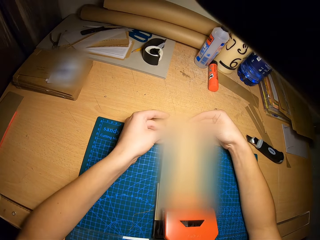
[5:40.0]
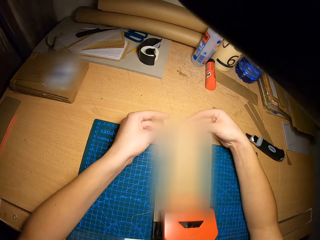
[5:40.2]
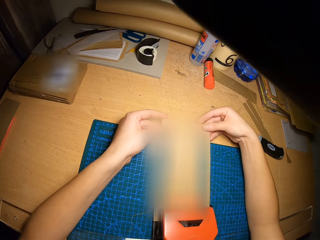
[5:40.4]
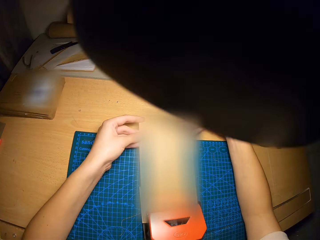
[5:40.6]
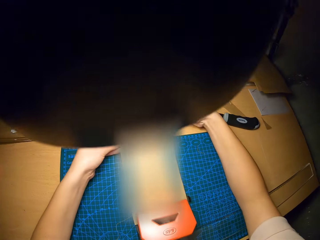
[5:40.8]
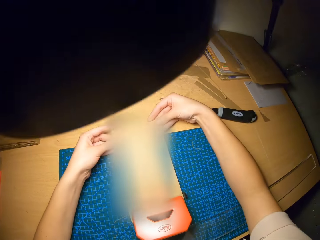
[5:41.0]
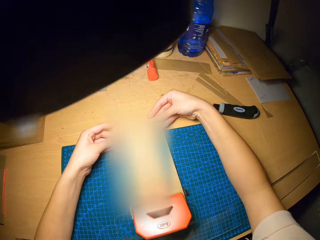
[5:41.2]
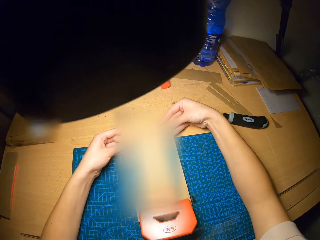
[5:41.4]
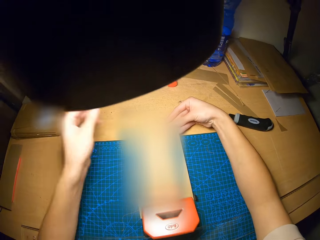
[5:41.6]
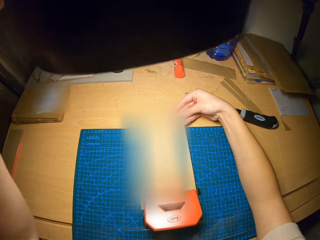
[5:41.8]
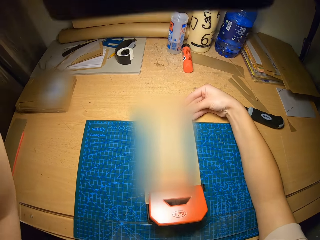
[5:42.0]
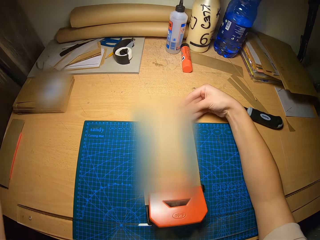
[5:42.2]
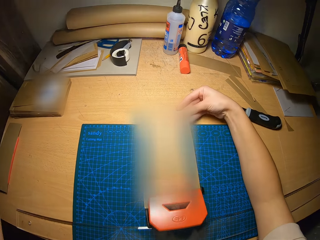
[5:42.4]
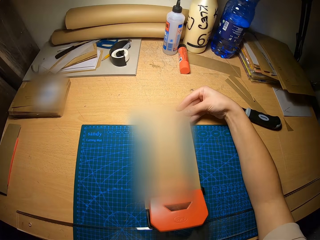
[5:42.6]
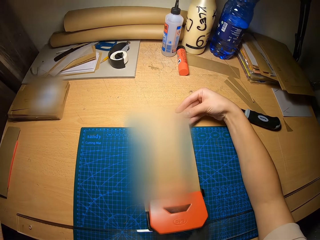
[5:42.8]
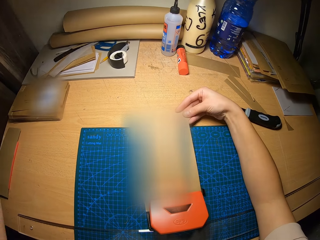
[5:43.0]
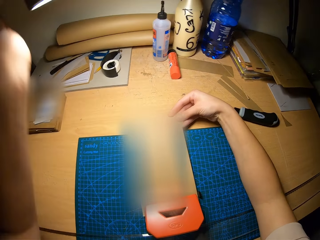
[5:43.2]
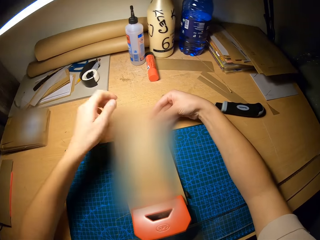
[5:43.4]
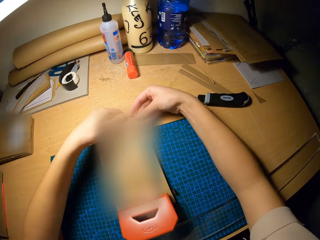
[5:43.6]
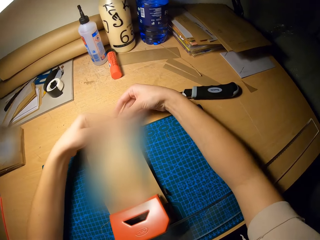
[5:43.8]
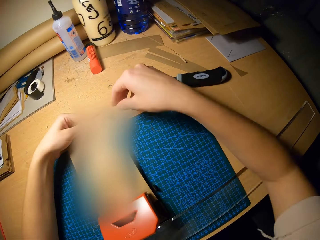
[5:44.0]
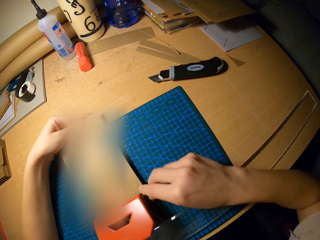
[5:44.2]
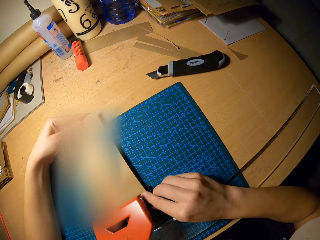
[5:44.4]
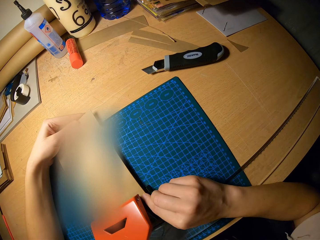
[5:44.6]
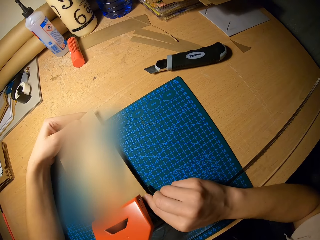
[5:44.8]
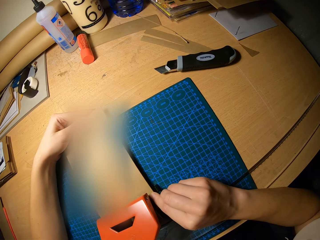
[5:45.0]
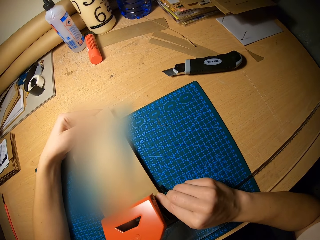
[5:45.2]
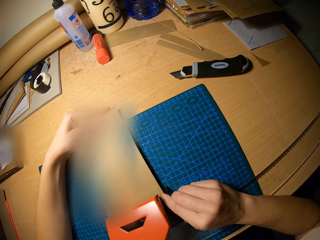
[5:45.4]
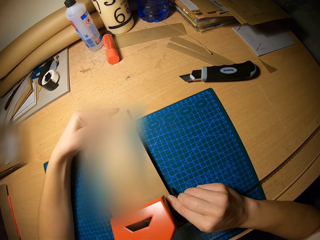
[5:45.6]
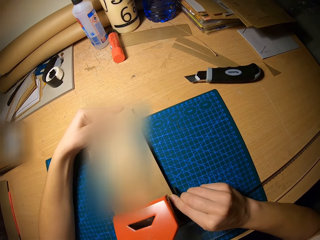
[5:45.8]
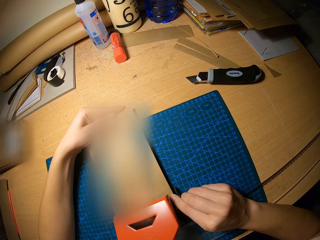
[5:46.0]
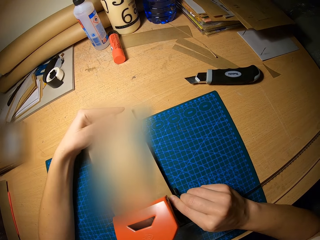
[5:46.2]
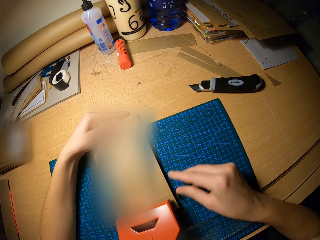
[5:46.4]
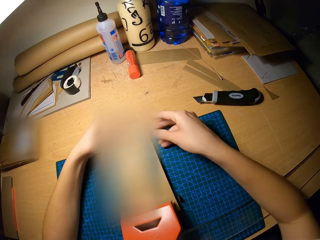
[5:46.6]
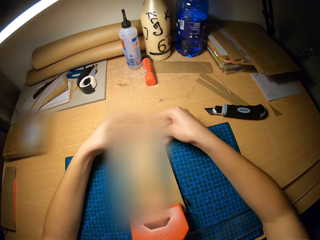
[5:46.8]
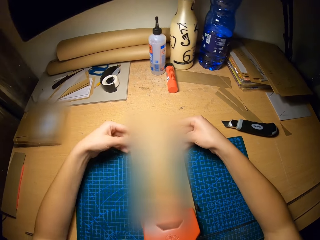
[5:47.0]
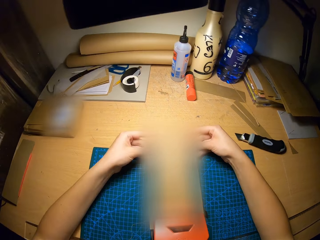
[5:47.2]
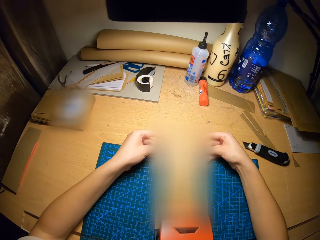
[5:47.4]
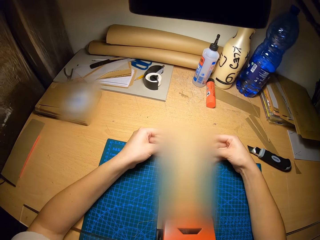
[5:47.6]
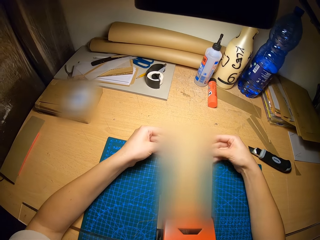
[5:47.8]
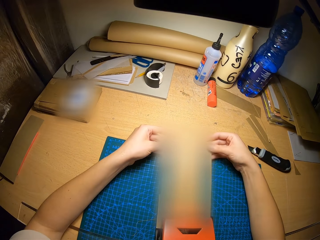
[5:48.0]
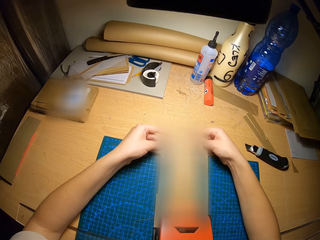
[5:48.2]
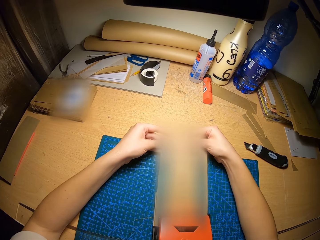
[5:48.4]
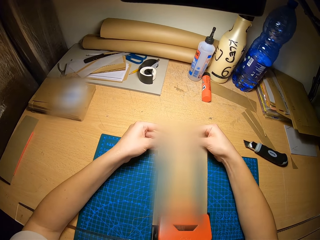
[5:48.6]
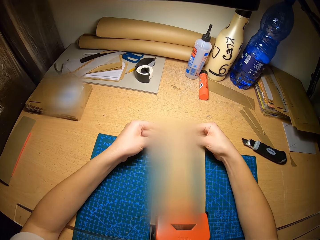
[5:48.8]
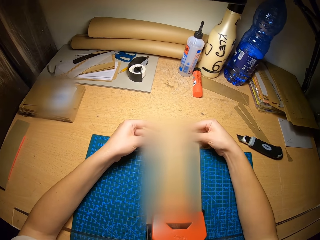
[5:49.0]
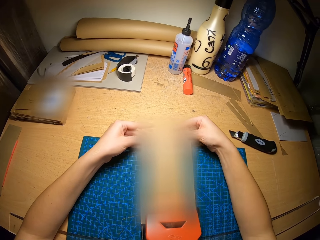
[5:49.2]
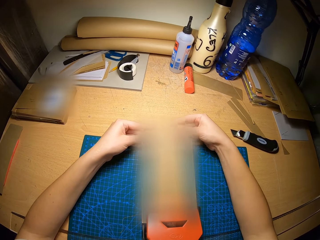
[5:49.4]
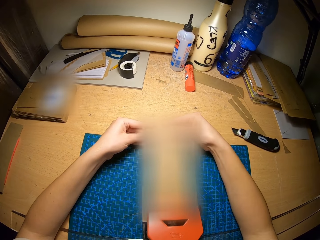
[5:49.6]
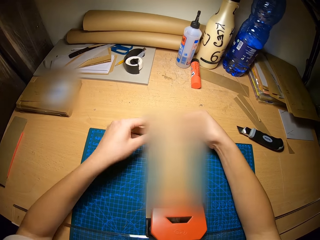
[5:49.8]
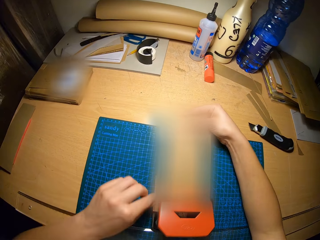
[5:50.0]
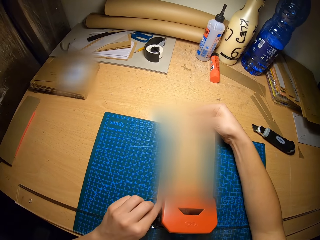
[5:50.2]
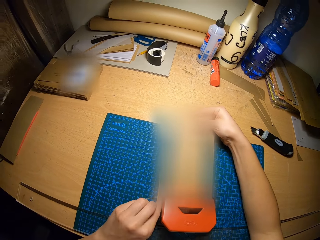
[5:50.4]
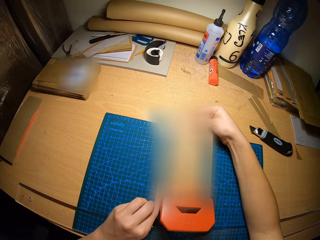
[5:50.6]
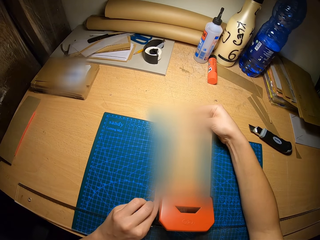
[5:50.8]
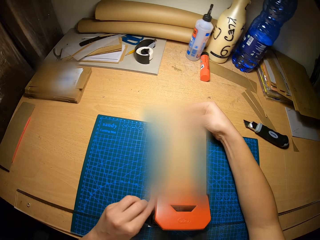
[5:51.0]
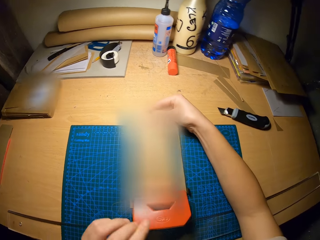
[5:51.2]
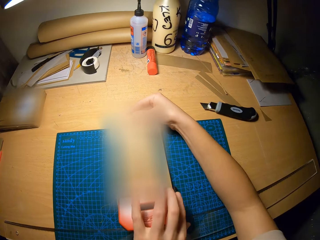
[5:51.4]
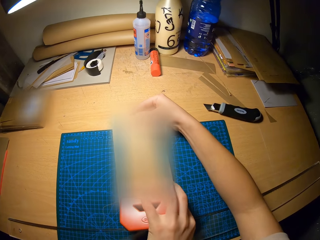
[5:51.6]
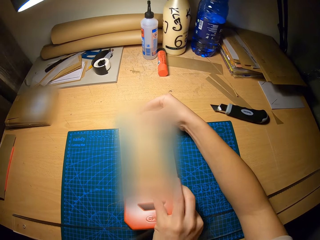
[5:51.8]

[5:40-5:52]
The camera wearer moves his left hand. He holds the craft papers with both hands. He adjusts the papers in the perforator with his hands.

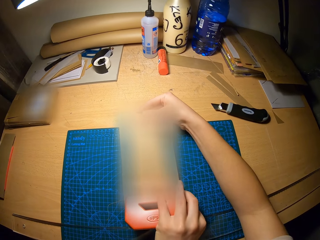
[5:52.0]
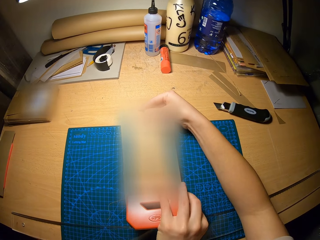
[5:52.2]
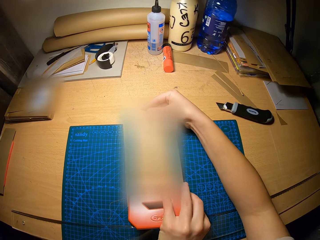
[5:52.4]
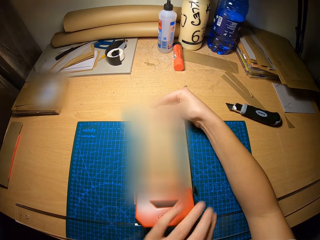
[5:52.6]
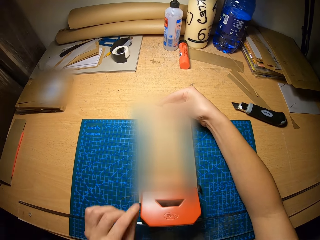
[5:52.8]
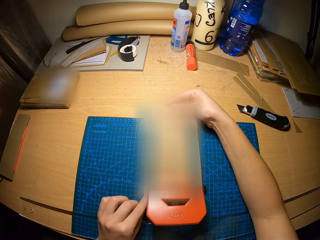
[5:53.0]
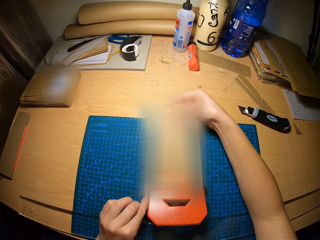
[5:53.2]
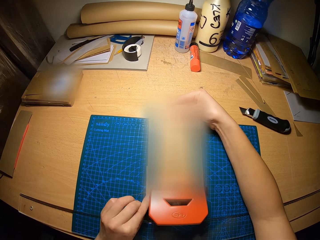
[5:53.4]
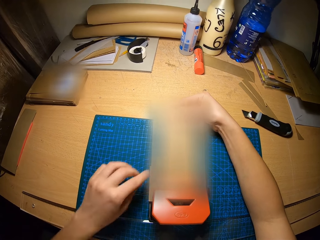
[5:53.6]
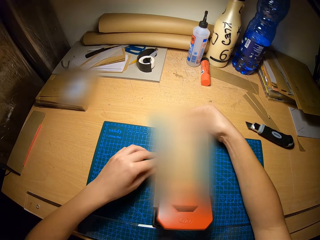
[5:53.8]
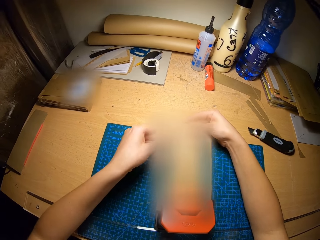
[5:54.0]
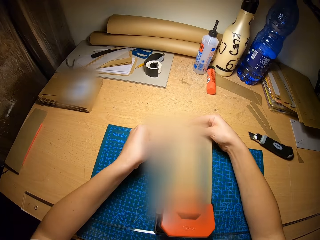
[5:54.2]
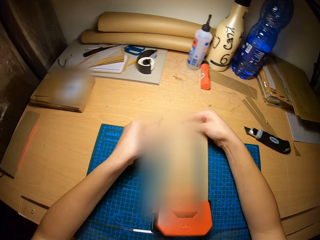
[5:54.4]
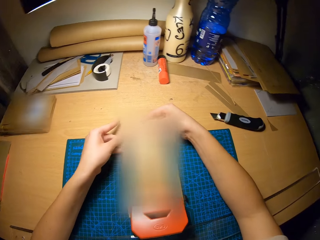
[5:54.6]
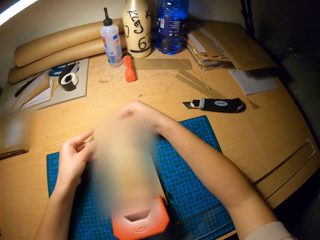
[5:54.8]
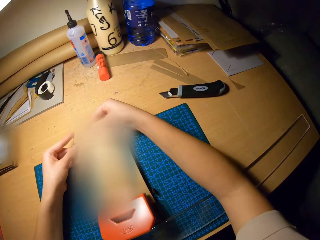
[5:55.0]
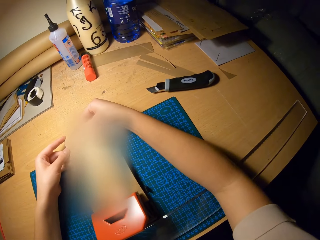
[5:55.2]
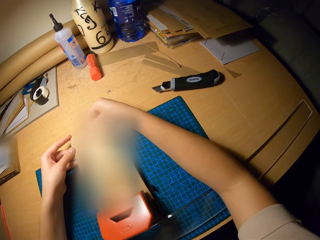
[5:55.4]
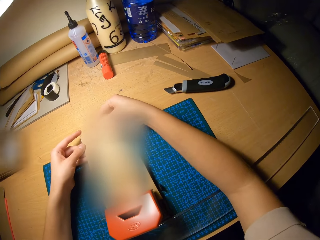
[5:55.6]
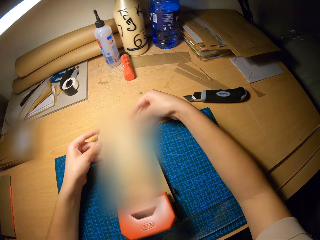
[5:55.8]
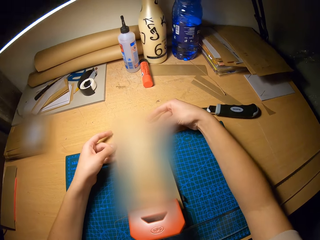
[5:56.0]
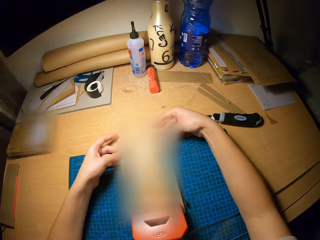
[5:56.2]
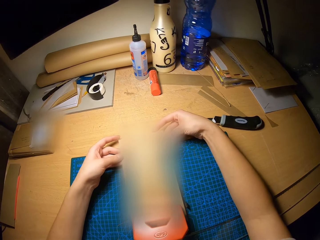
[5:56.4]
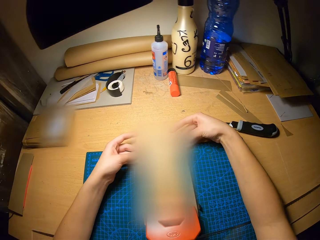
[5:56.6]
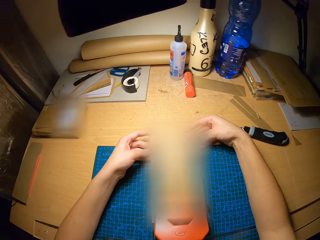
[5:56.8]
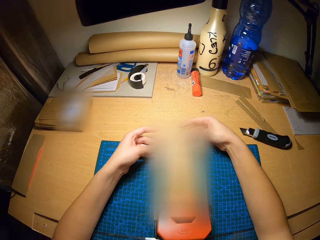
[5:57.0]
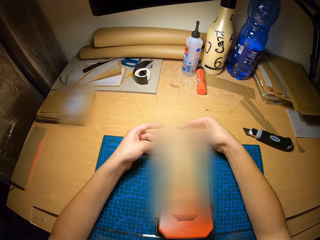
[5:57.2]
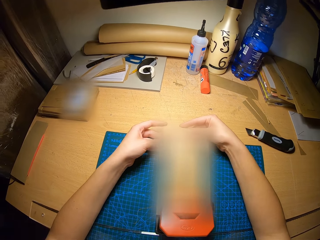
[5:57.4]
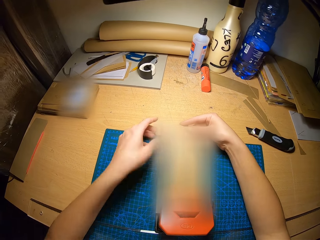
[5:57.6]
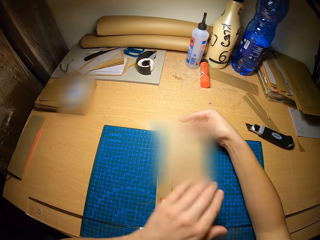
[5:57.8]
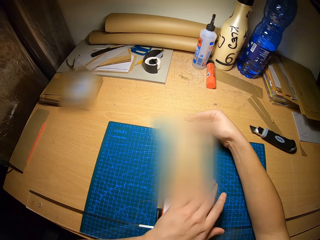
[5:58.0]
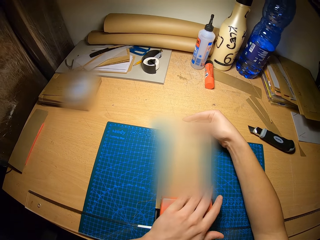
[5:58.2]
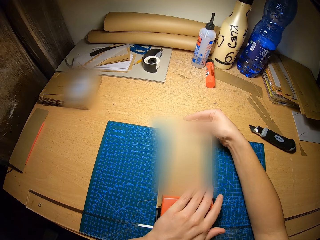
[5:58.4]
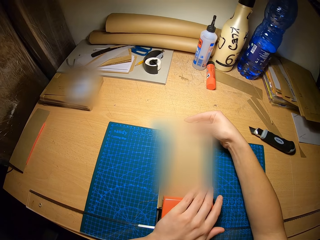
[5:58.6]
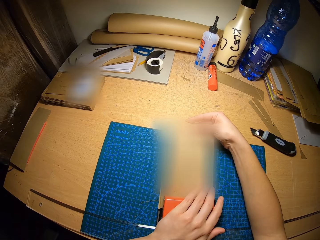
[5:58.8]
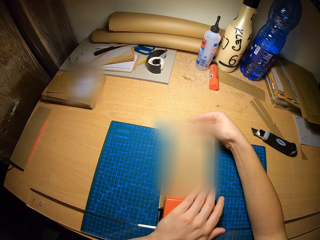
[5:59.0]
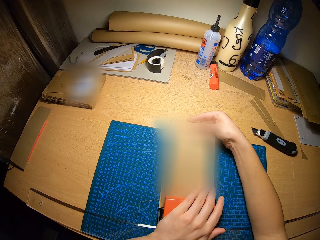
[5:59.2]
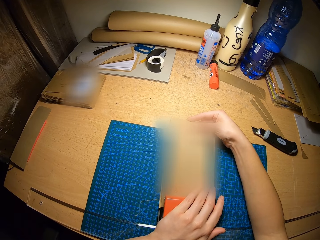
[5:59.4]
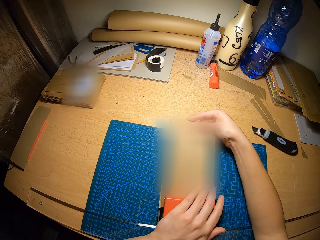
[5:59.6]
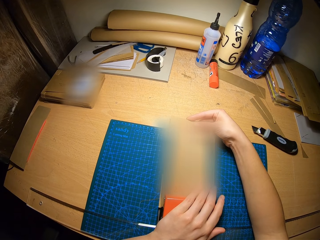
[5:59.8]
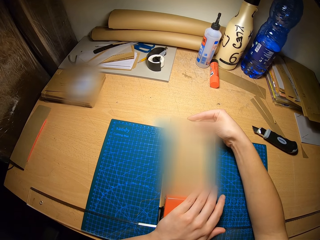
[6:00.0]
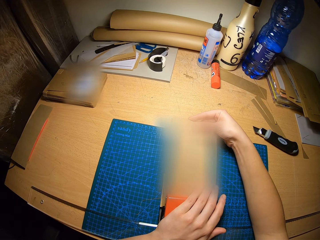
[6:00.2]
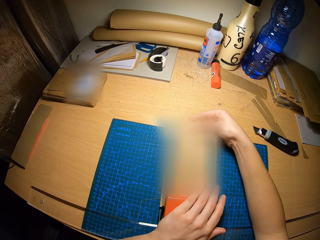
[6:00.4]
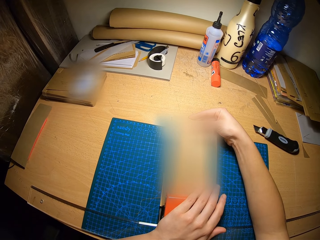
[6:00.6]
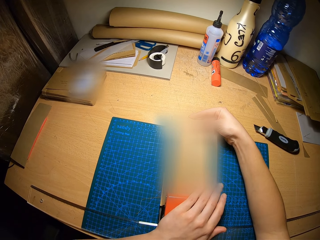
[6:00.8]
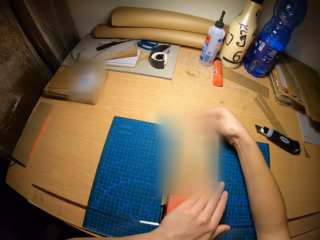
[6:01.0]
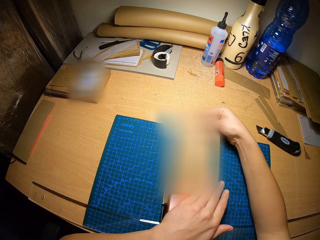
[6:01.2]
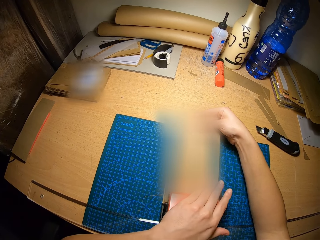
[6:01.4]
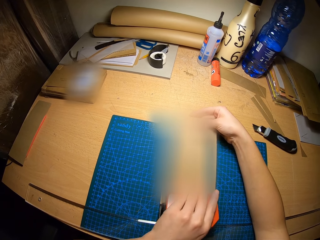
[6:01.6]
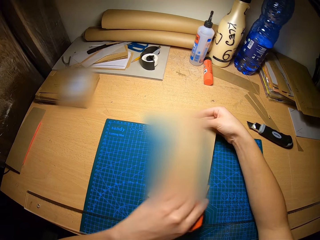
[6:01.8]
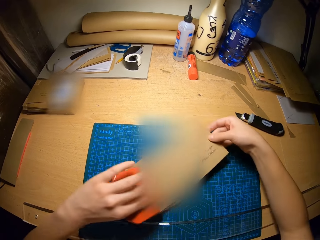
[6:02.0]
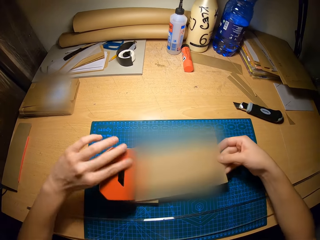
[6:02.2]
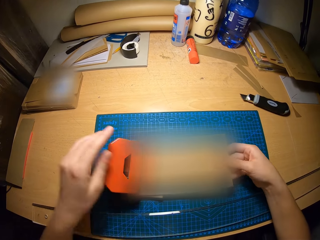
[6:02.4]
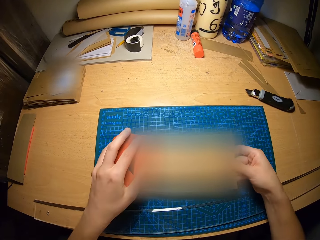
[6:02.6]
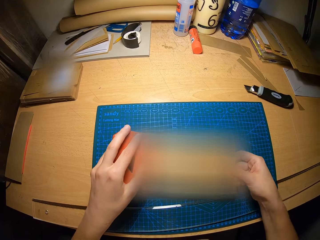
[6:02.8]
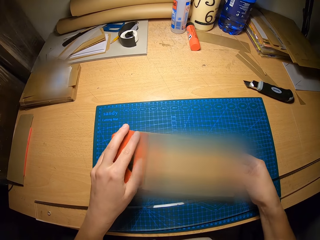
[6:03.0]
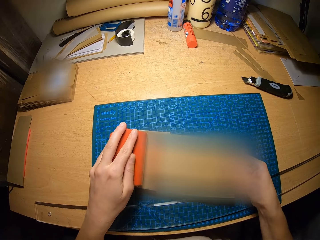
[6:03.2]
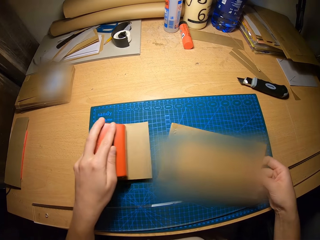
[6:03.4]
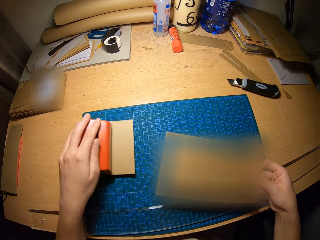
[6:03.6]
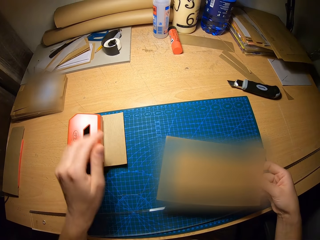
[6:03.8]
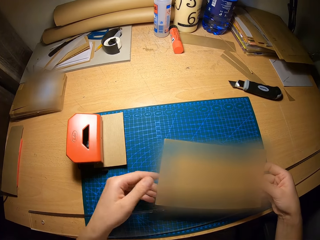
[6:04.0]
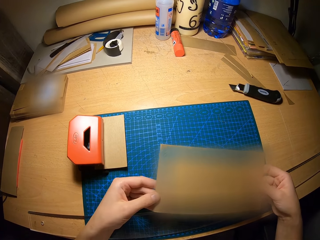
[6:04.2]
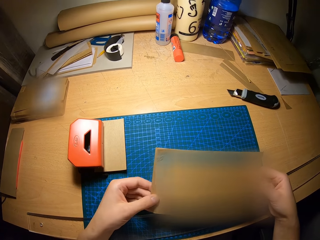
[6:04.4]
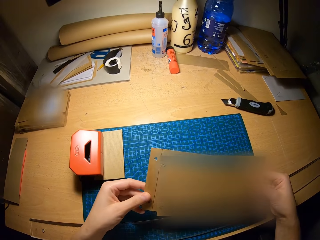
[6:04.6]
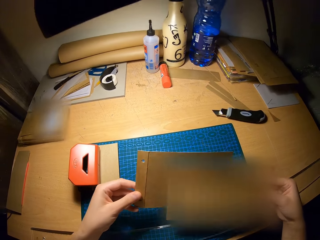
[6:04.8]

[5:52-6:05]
The camera wearer moves the perforator on the craft mat with his left hand. He rotates the paper punch and the craft papers on the cutting mat. He removes the papers in the perforator with his right hand. He moves the perforator on the craft mat with his left hand. He holds the papers with his left hand. He puts a craft paper on the table.
